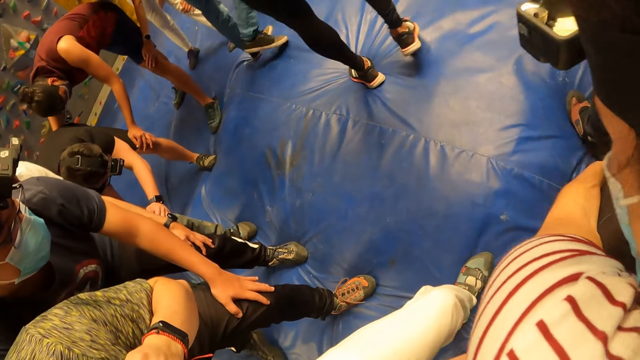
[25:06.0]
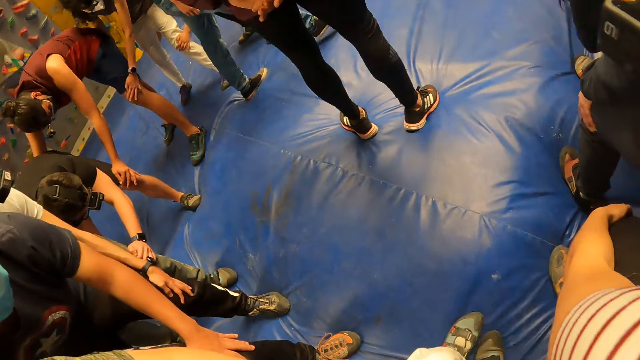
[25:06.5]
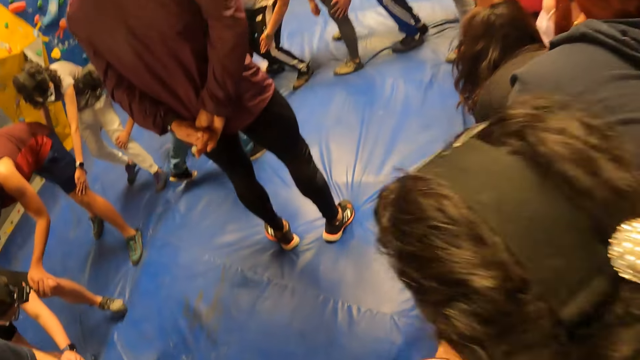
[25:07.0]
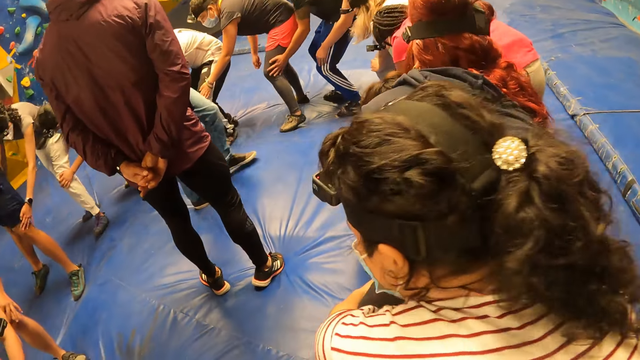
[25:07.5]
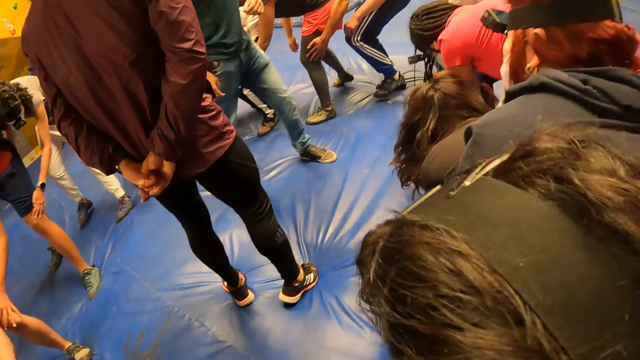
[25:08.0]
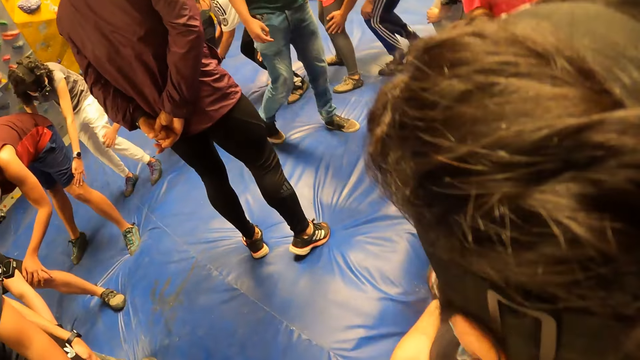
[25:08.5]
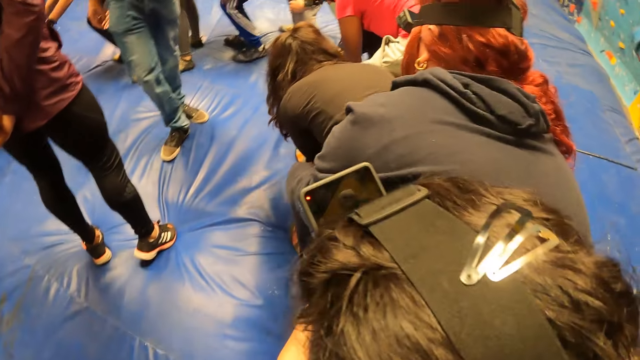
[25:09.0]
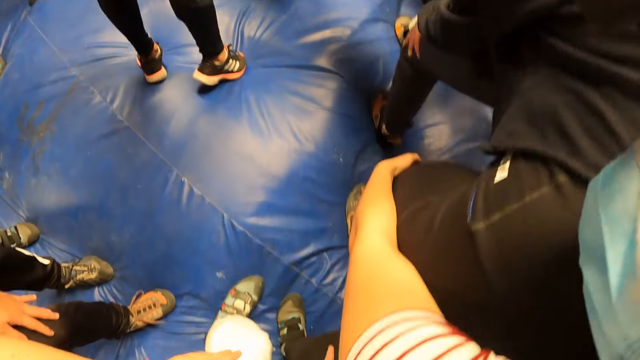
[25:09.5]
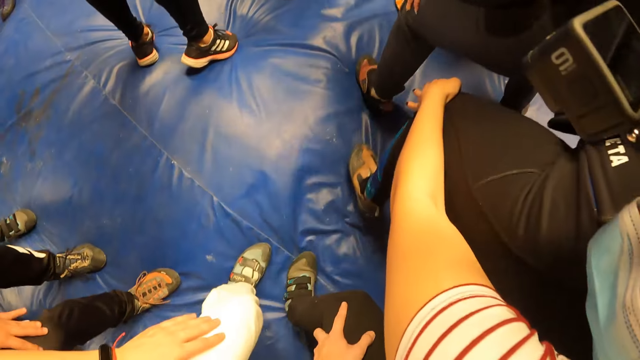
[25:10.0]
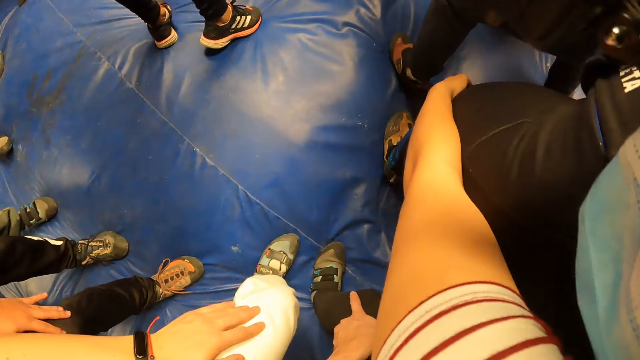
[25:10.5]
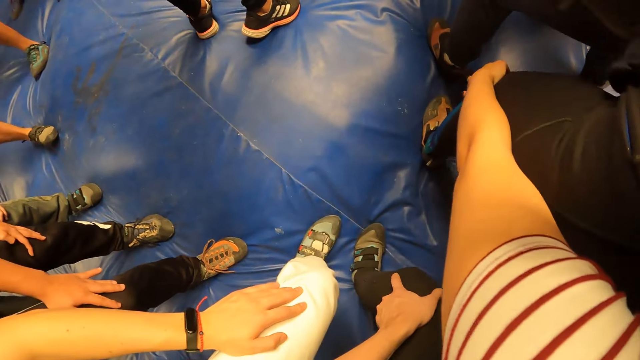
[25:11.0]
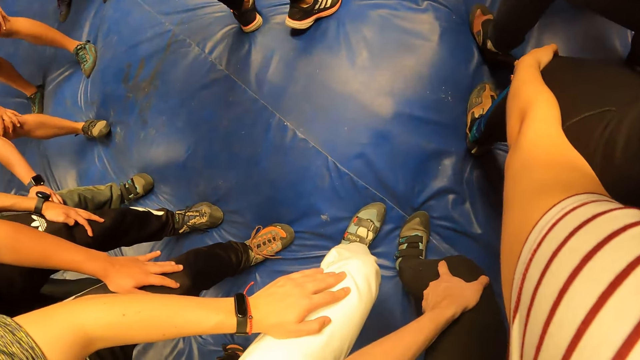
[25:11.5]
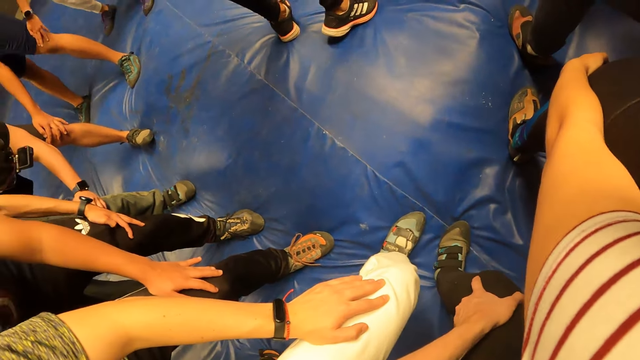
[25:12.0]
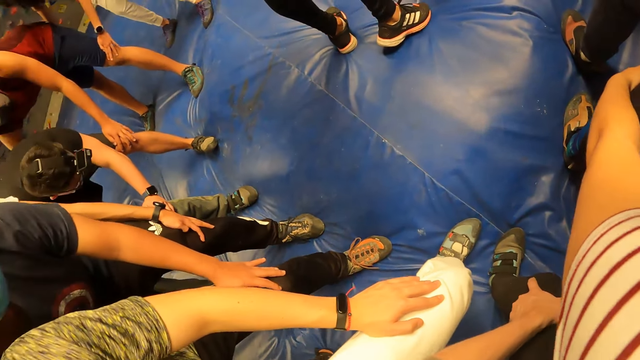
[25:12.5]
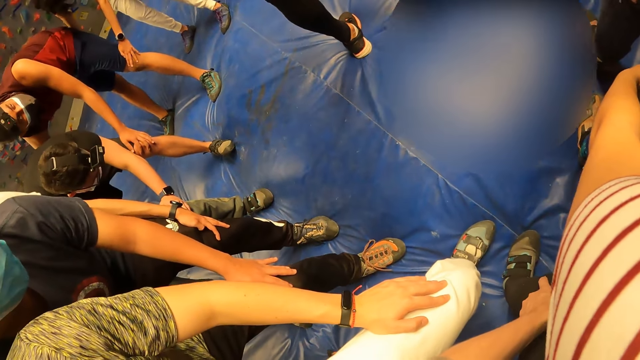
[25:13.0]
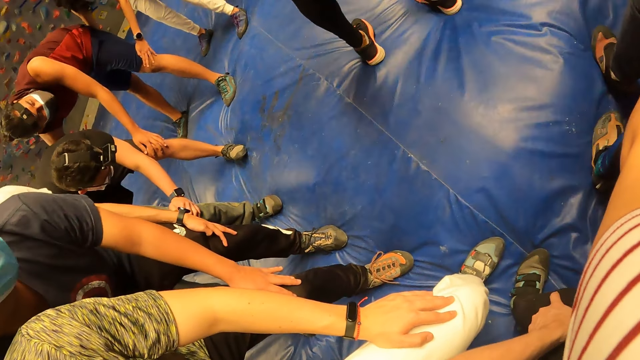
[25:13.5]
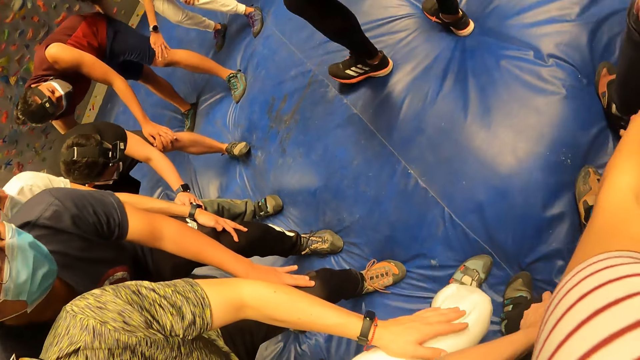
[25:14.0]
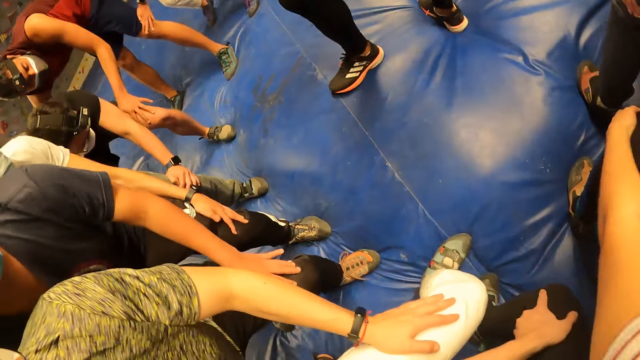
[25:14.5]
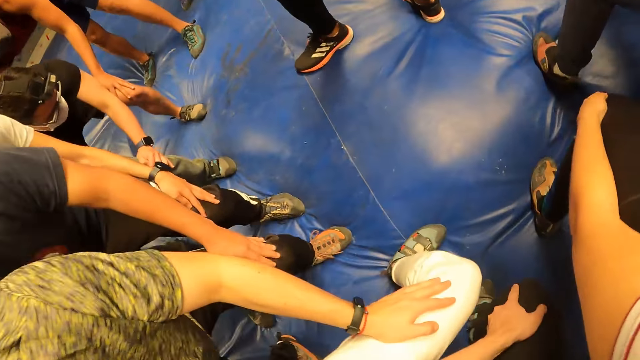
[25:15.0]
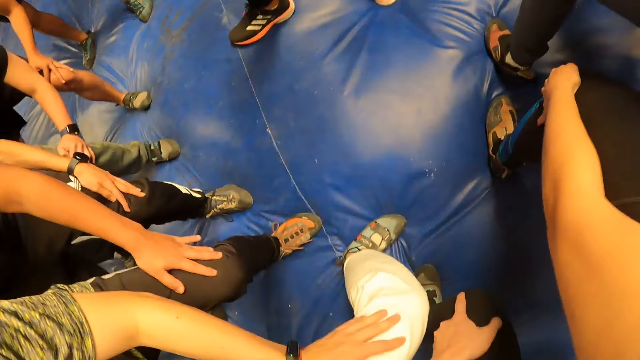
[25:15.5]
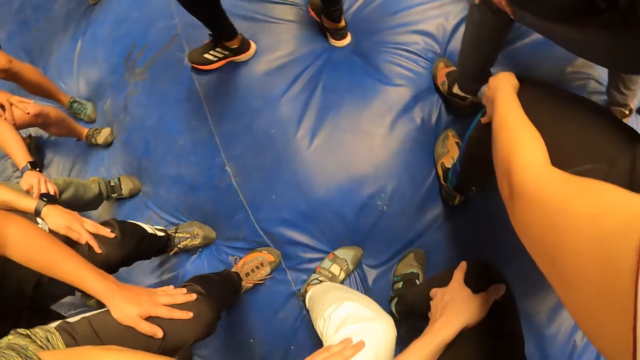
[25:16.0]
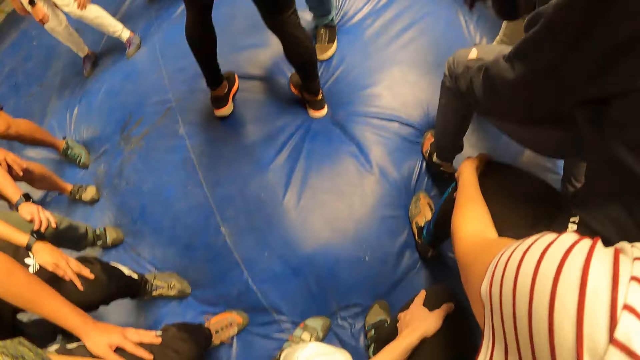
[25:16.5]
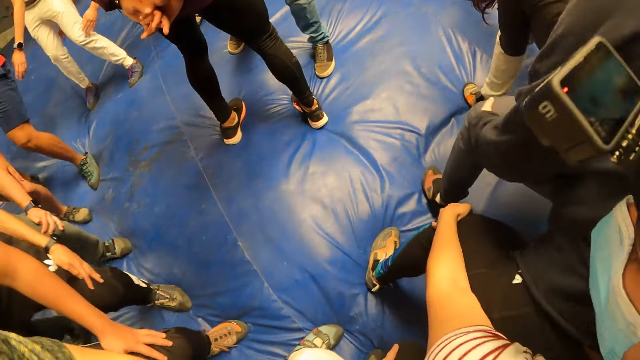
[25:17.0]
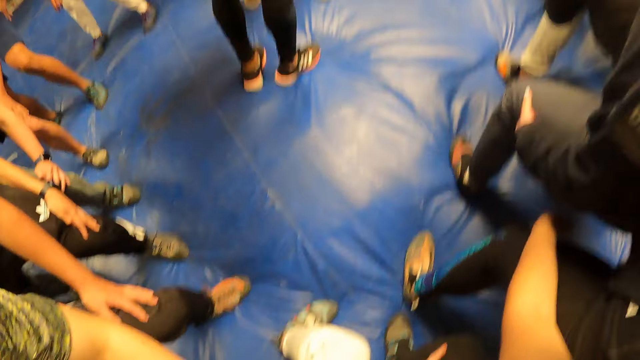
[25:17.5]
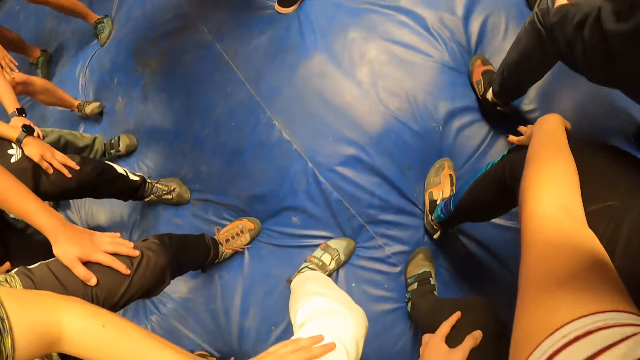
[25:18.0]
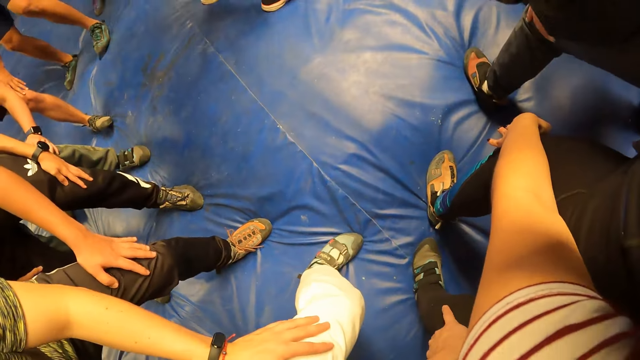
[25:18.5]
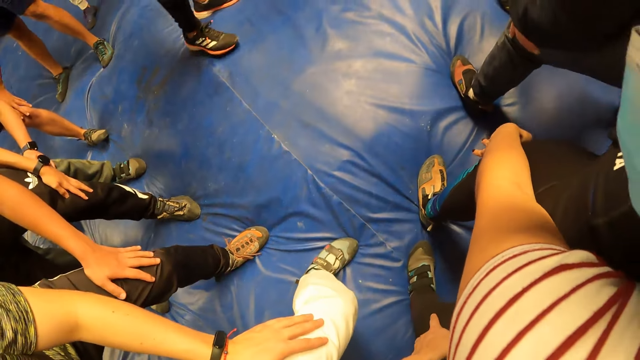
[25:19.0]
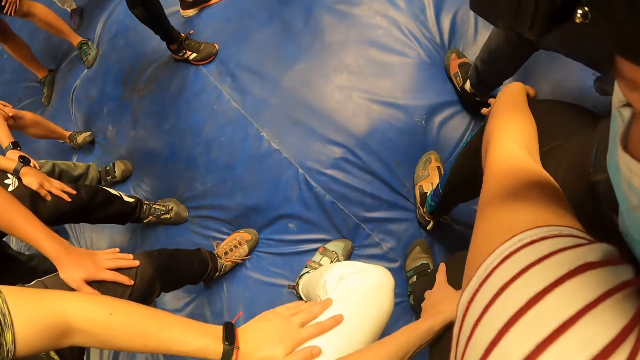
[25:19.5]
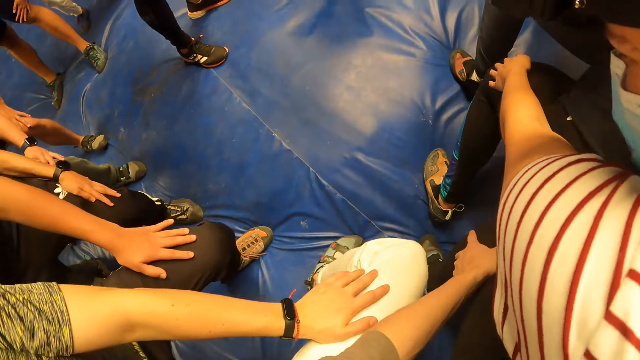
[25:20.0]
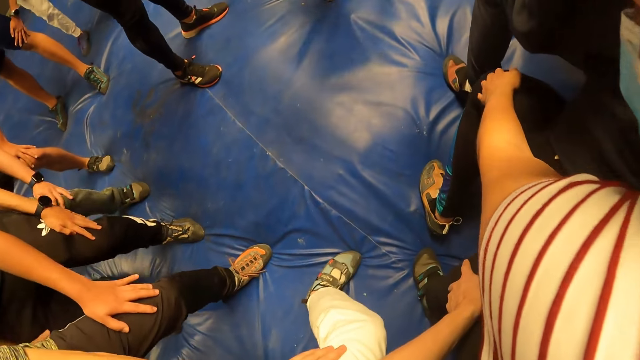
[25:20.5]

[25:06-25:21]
The camera wearer jumps forward with the group of people in the circle. He exercises on the floor with his friends. He jumps backward with the group of people in the circle.

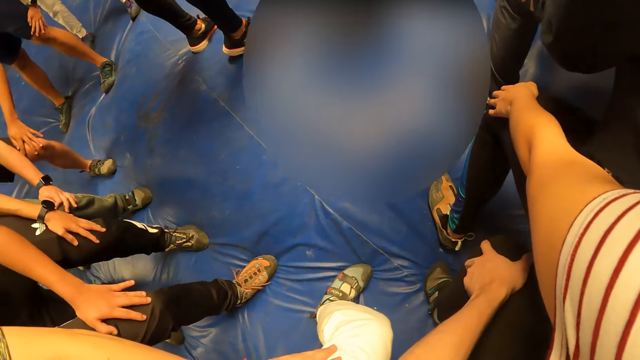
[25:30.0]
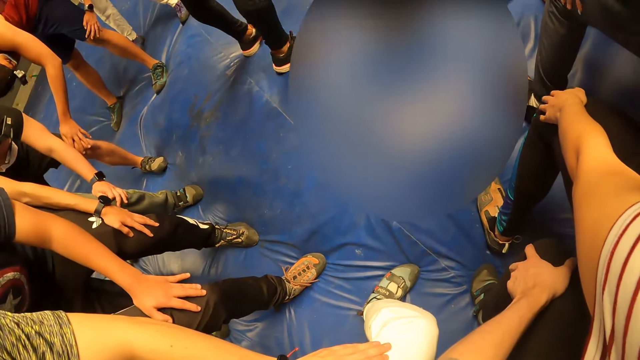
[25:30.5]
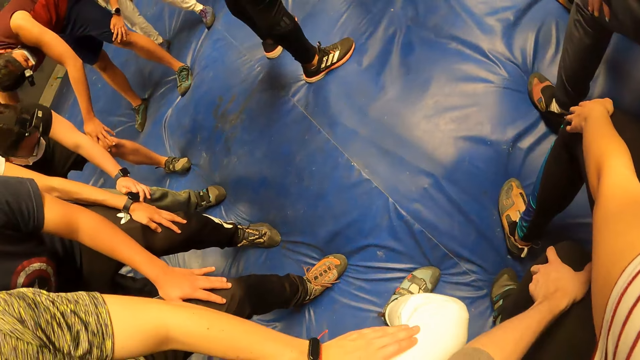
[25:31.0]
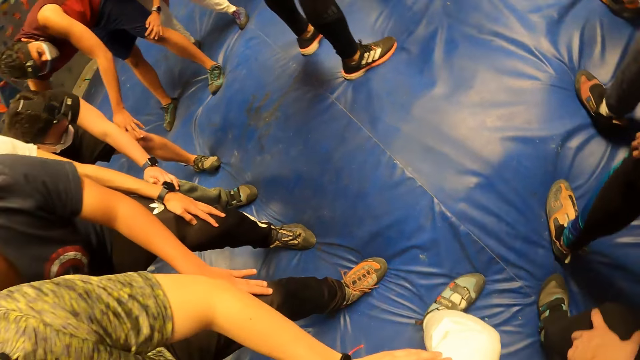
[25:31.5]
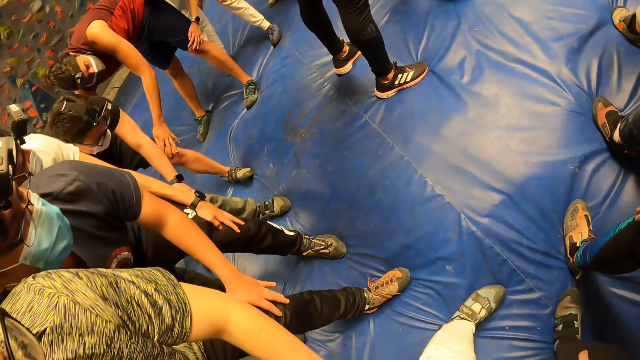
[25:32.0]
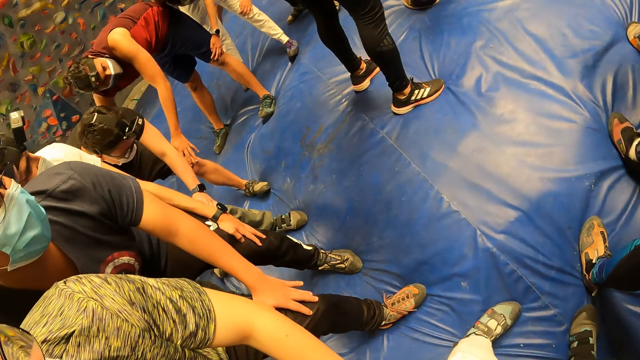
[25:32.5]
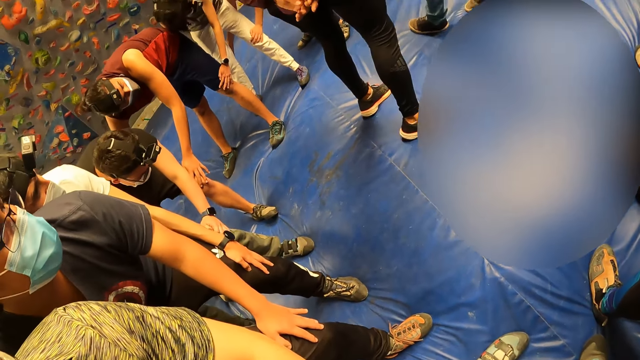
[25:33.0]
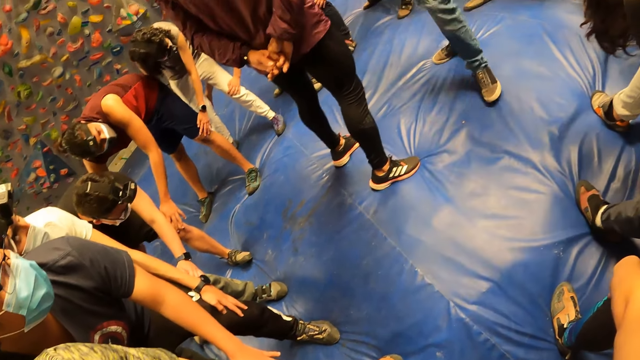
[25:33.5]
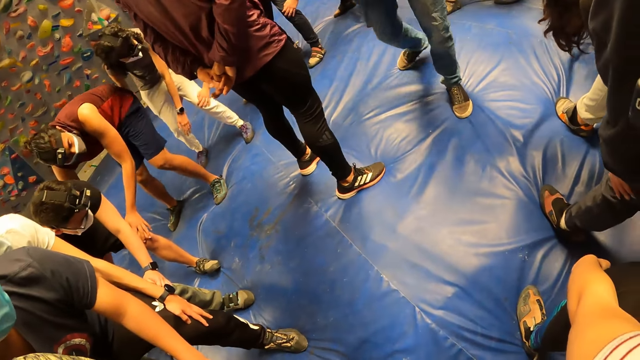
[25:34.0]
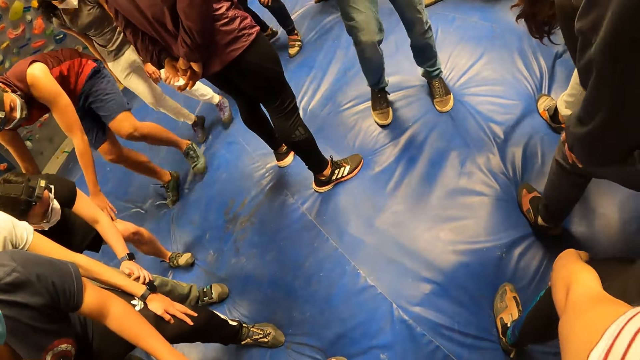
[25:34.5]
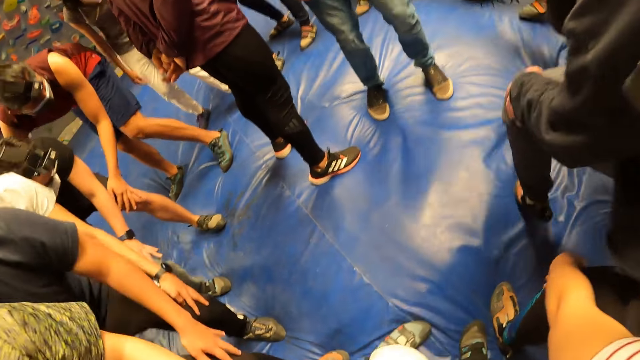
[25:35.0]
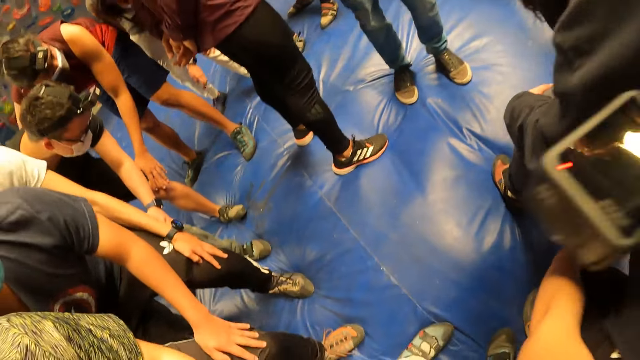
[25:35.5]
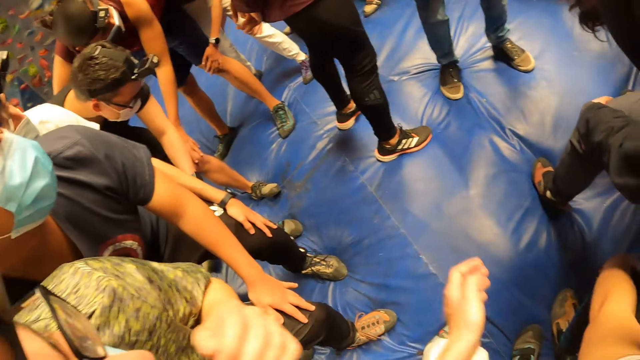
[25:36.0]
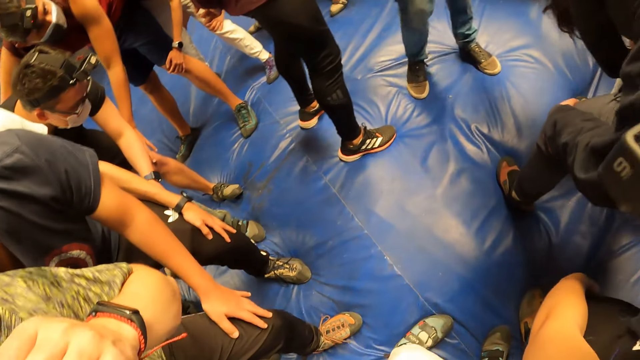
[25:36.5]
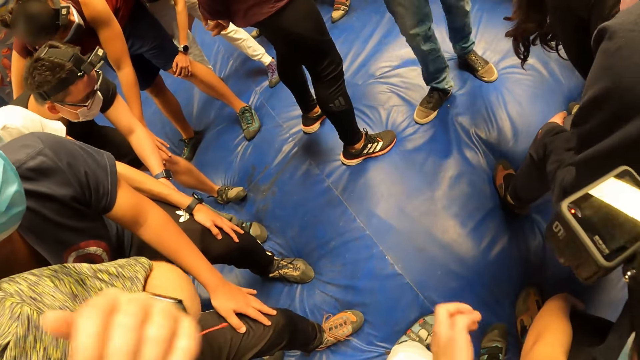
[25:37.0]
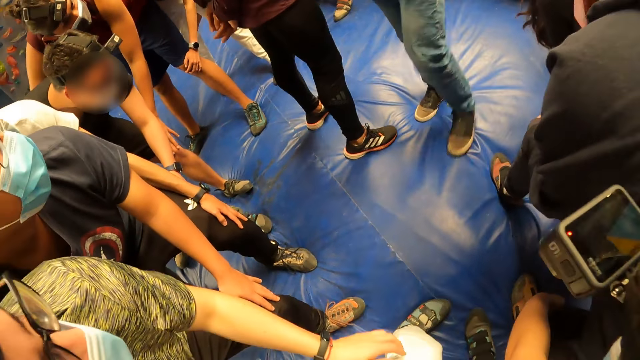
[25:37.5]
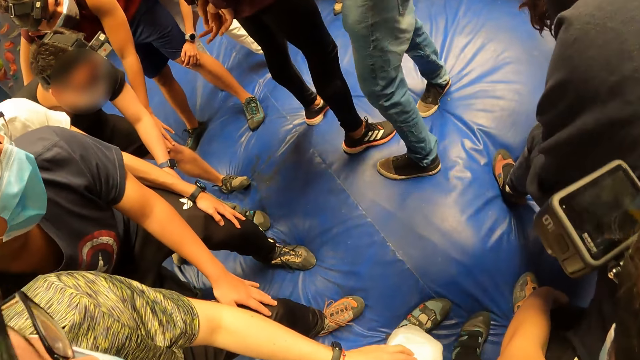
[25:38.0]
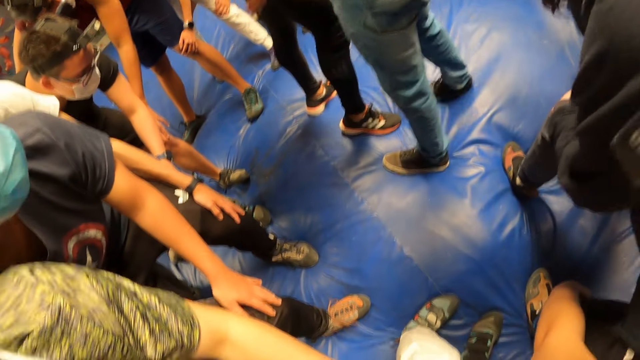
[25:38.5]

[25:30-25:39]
The camera wearer jumps with the group of people in the circle. She touches her face with her left hand.
